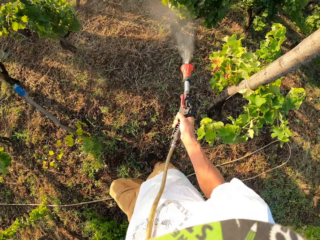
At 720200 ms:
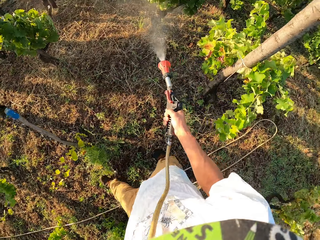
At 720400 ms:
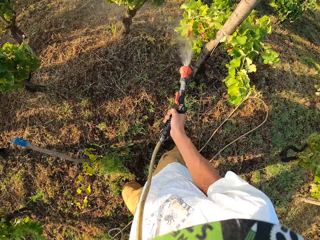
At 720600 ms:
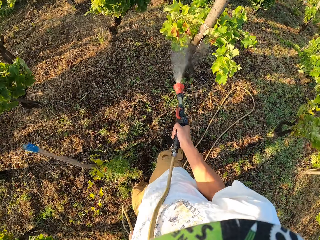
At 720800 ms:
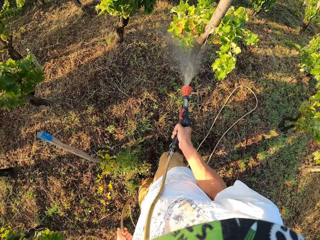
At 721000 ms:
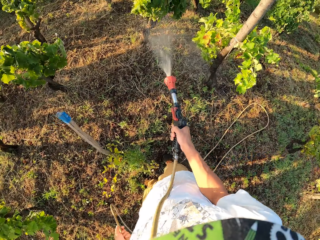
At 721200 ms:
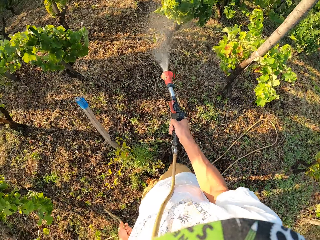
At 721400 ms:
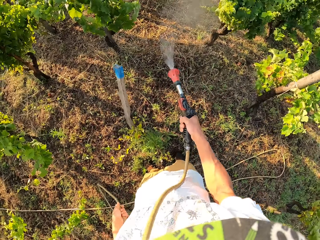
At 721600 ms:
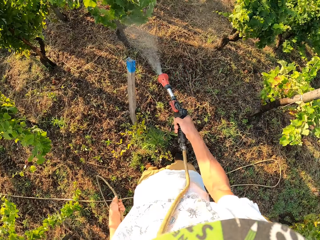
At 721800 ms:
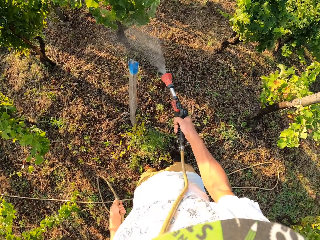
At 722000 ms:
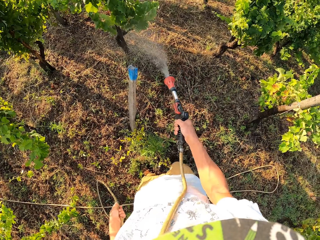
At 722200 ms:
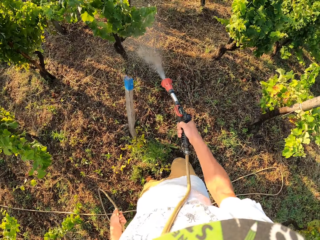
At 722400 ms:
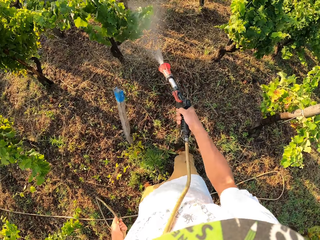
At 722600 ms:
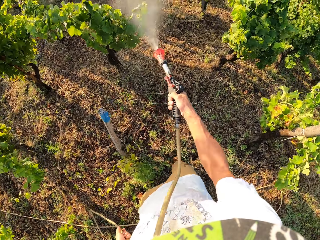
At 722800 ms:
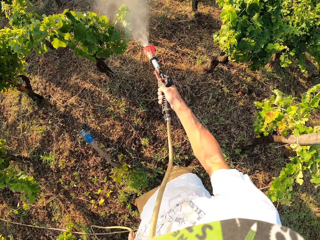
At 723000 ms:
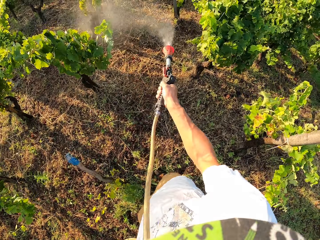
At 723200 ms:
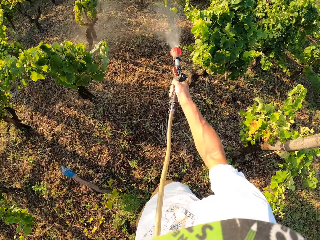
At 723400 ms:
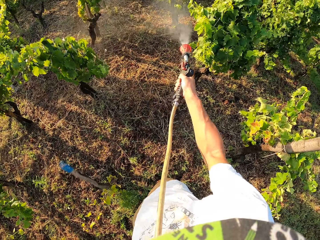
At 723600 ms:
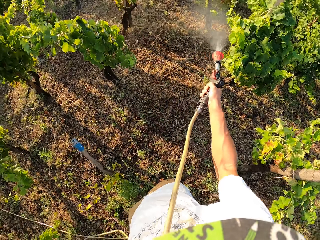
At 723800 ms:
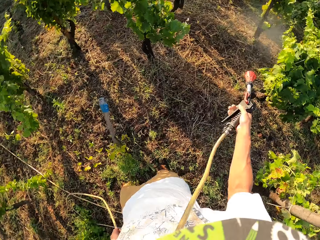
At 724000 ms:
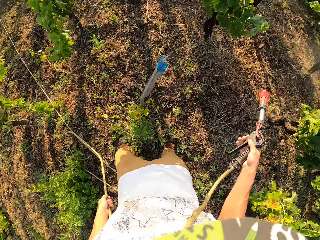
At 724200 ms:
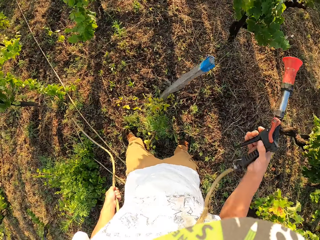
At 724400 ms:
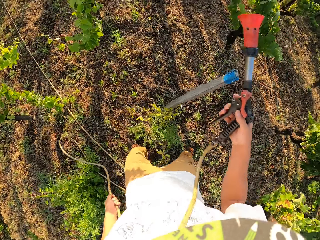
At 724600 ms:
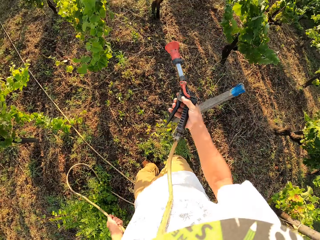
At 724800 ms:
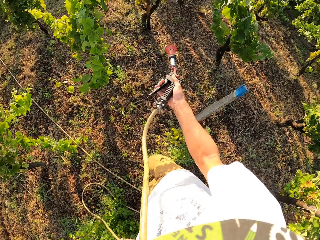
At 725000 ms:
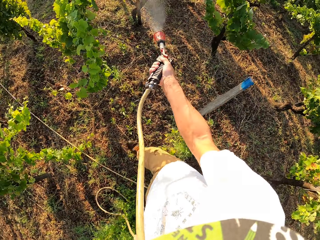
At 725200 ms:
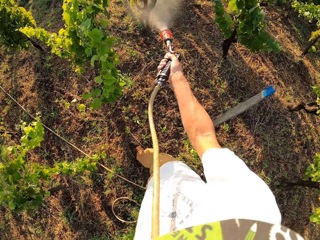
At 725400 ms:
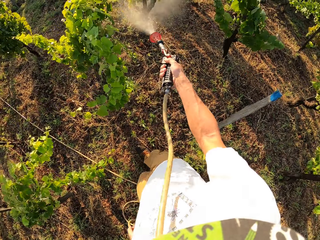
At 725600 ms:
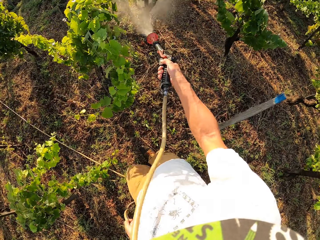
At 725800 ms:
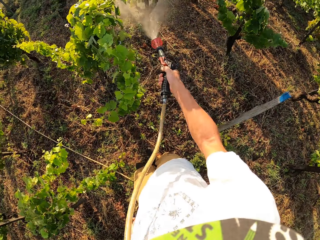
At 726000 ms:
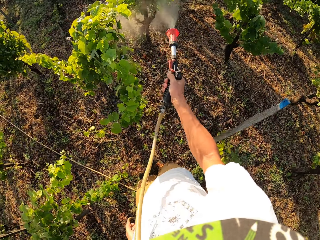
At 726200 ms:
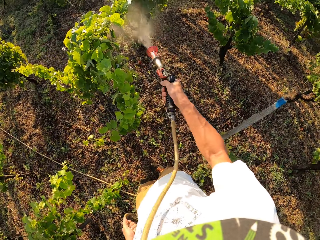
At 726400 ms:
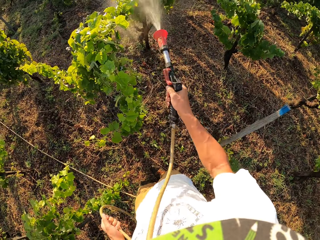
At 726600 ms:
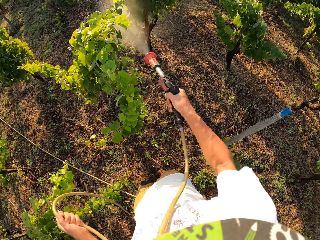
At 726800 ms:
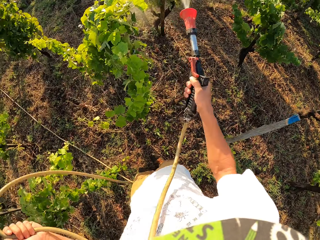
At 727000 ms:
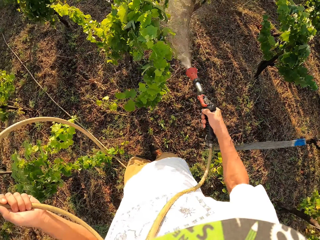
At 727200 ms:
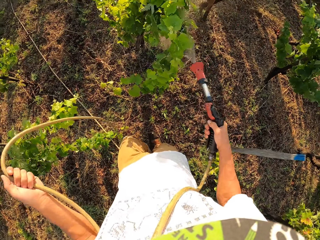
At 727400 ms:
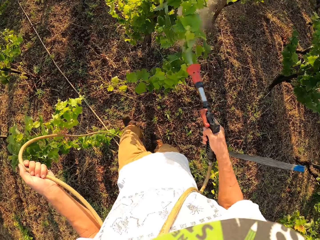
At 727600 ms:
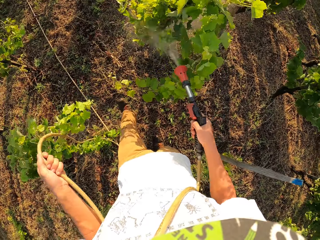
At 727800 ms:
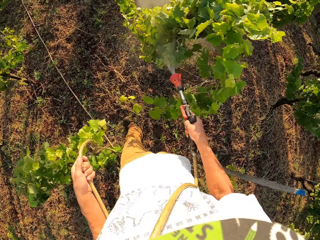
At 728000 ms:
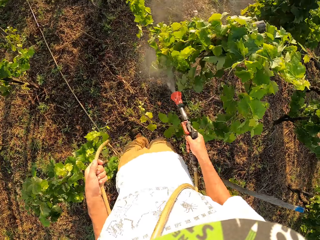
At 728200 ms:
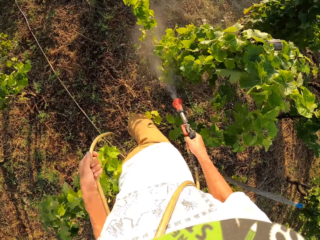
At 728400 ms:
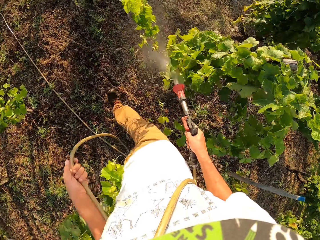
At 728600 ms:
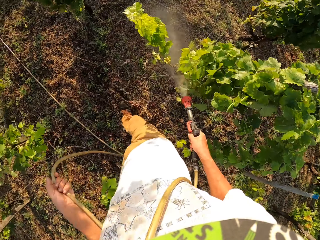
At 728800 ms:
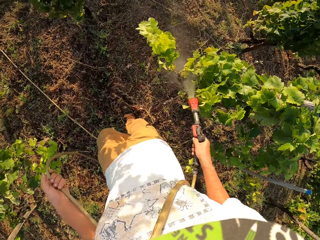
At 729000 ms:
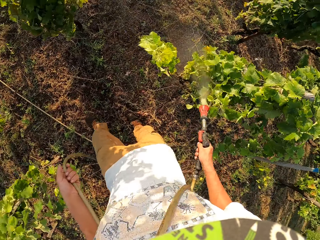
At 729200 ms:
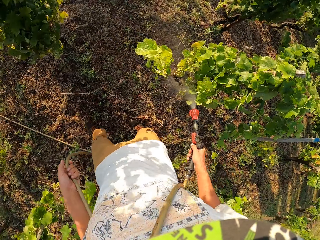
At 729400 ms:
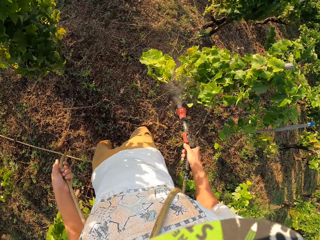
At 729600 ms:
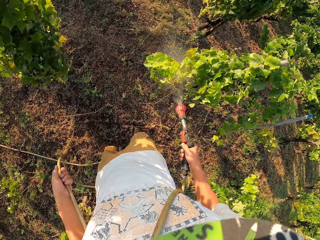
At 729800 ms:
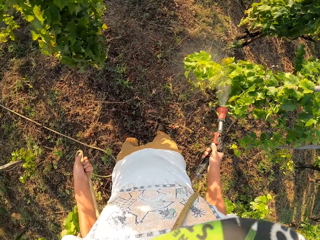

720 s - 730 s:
The camera wearer switches off the water spray gun. They switch on the water spray gun.

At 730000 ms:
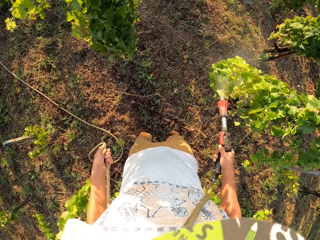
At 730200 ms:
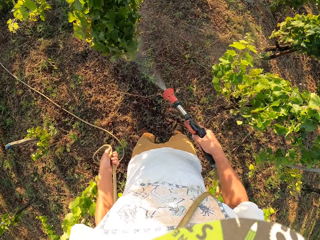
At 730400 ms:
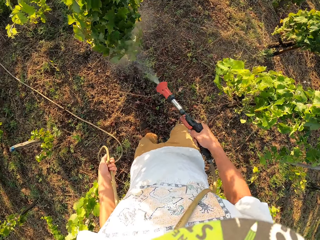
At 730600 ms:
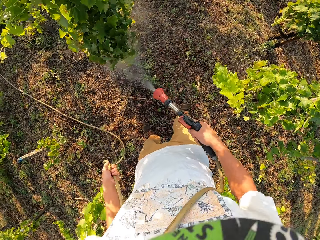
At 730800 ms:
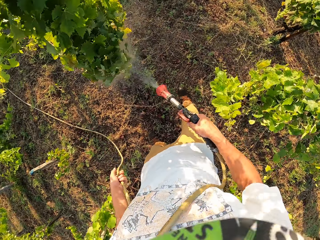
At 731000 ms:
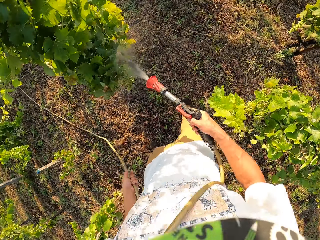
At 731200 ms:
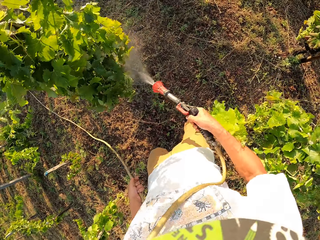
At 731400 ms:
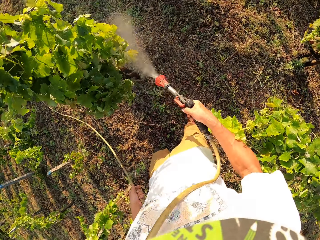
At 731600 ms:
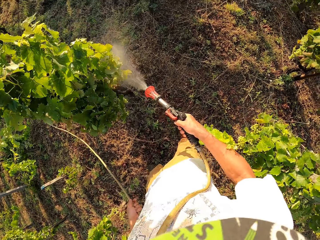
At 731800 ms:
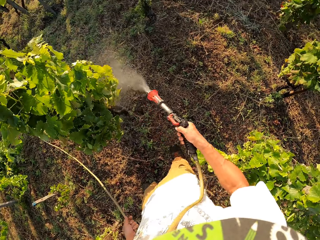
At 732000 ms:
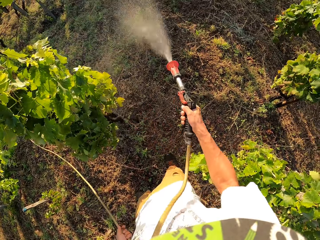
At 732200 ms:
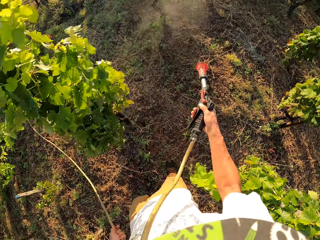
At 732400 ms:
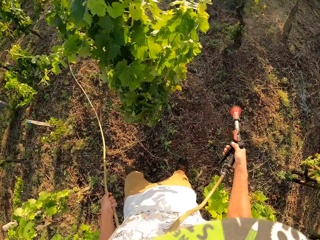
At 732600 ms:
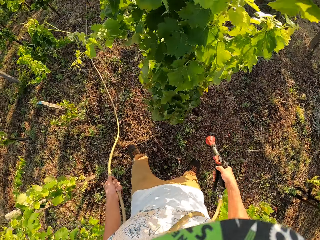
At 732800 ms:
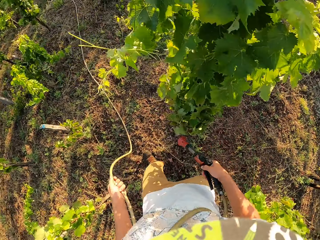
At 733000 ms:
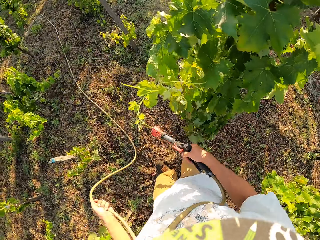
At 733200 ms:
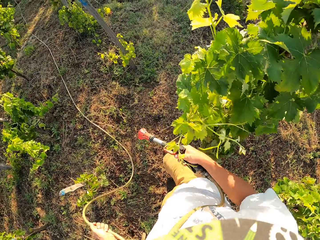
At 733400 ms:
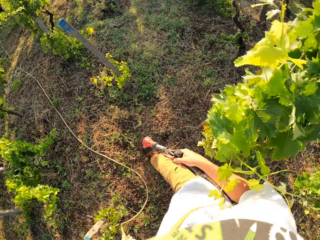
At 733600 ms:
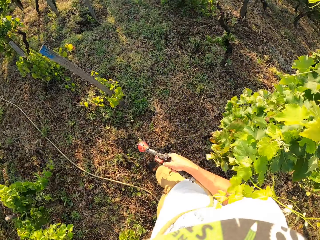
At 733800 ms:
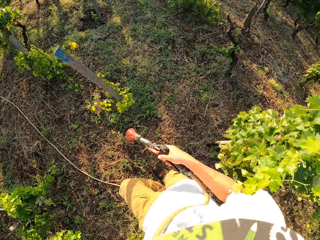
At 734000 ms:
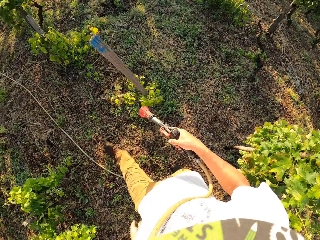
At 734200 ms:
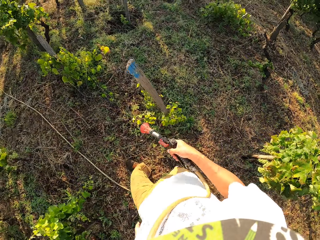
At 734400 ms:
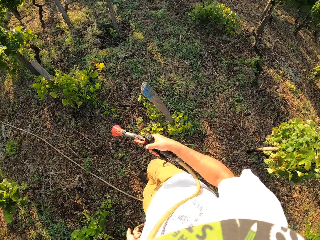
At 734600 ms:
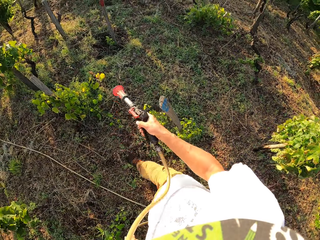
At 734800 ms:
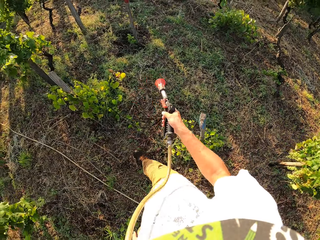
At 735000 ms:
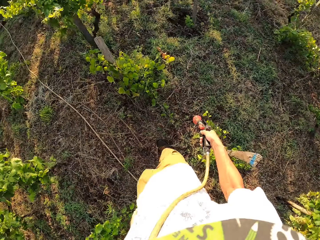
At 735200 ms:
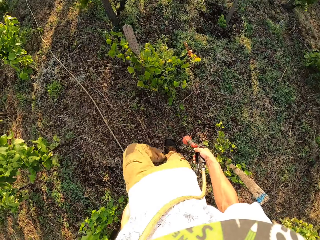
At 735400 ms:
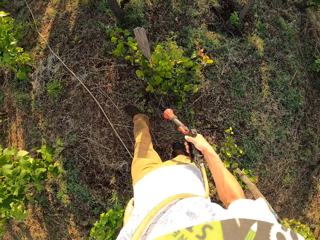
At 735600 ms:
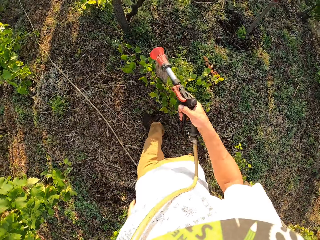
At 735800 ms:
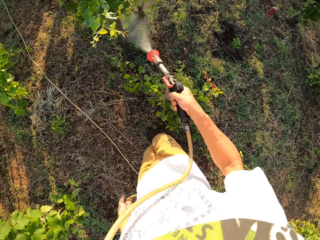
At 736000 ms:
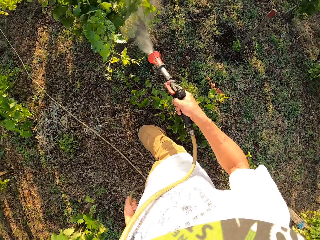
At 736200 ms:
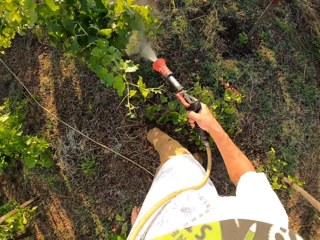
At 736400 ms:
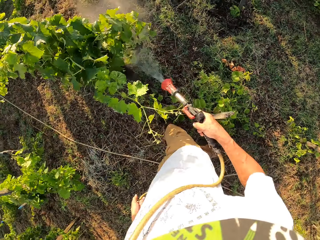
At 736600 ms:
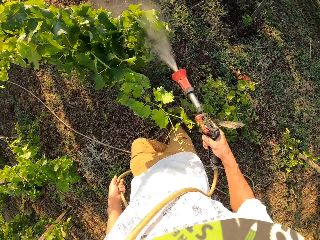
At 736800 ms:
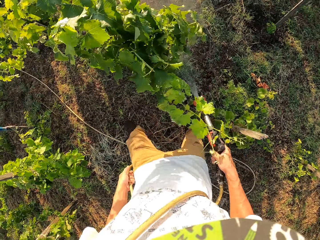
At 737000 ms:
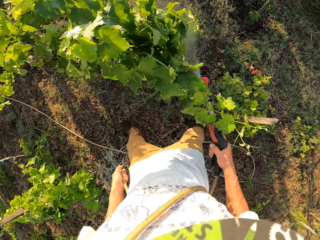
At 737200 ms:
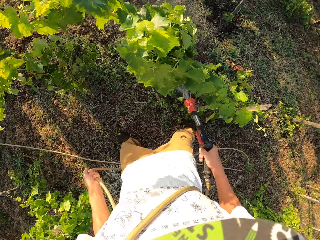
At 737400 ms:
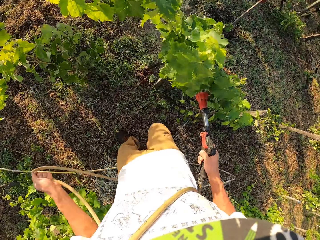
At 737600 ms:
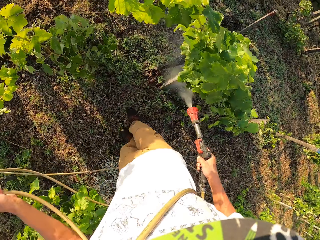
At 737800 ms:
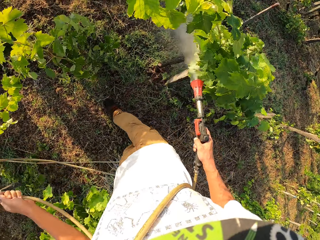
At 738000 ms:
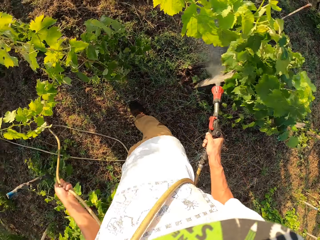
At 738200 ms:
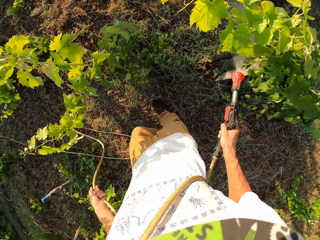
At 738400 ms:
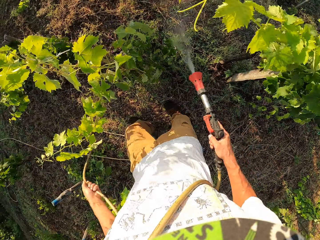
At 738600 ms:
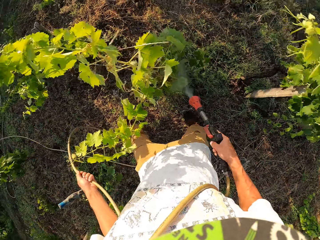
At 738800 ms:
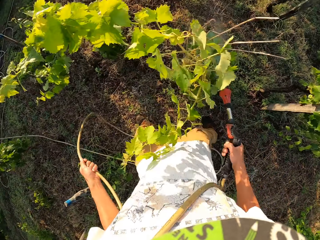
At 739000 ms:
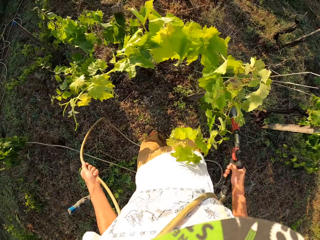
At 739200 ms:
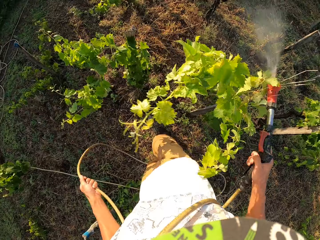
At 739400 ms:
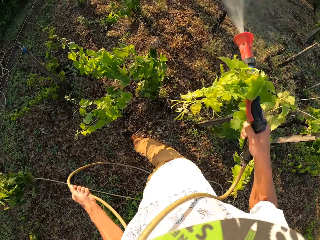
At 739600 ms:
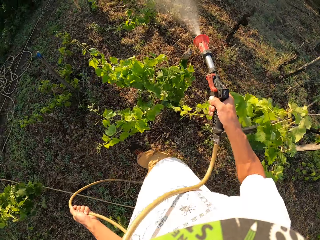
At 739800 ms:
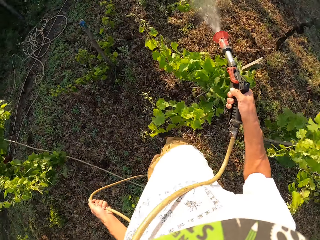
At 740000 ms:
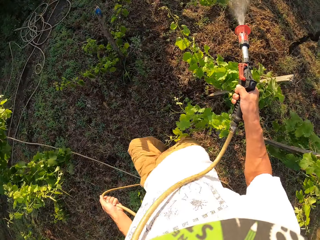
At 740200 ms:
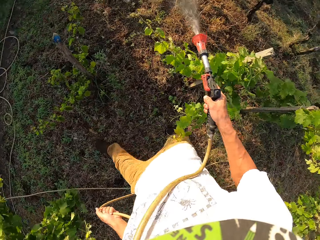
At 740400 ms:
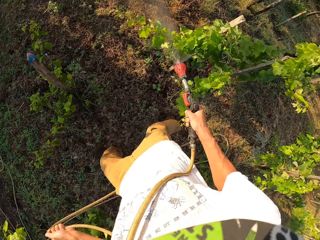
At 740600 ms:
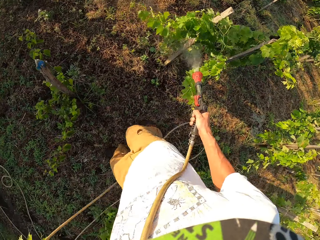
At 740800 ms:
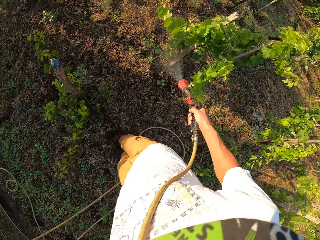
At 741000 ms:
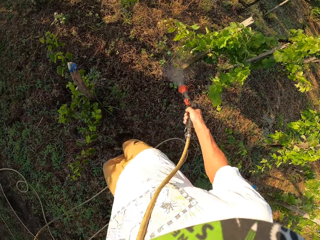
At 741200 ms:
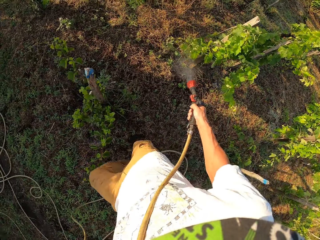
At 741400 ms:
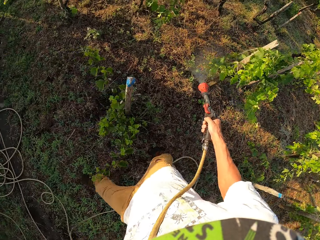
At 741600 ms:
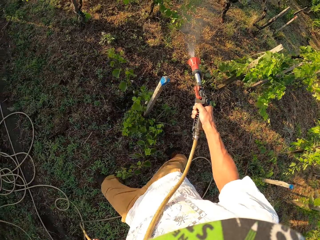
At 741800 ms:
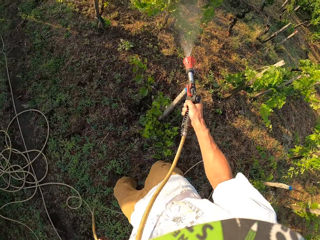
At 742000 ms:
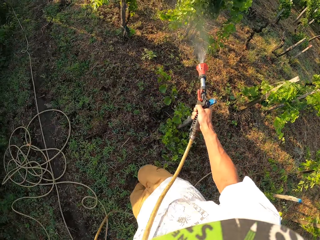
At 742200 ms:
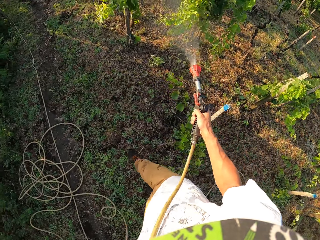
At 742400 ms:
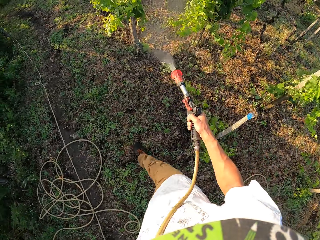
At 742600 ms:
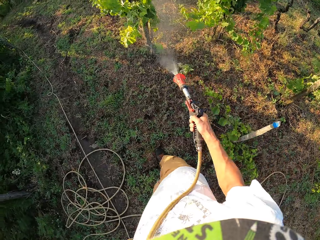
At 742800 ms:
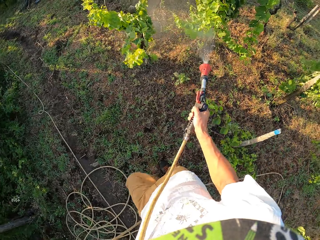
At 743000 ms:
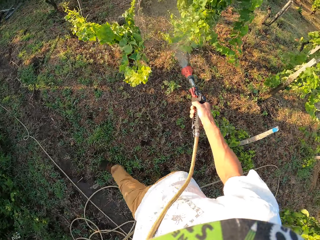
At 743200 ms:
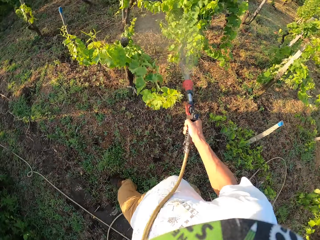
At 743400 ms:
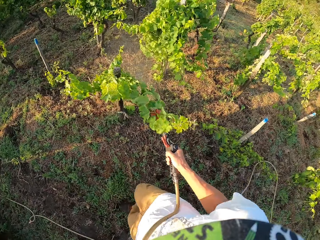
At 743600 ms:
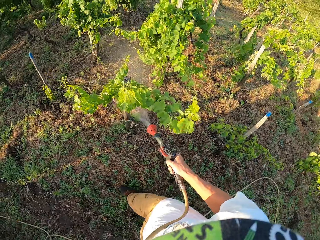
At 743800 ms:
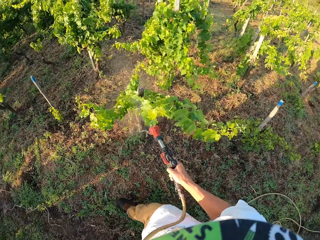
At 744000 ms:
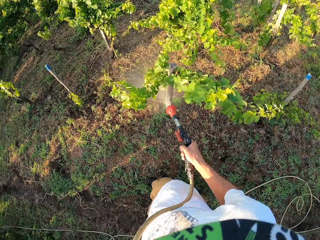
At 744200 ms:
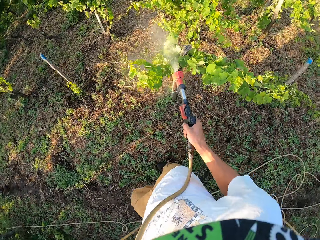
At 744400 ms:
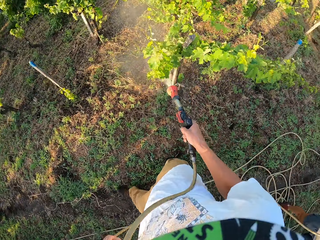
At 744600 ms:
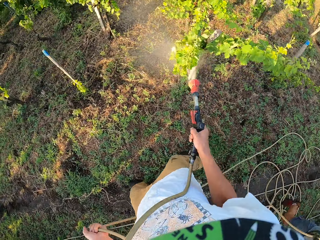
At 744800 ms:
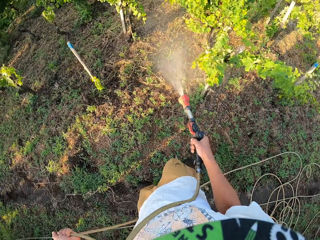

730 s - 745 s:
The camera wearer switches off the water spray gun. They walk around the garden. They switch on the water spray gun. They turn towards another direction.
